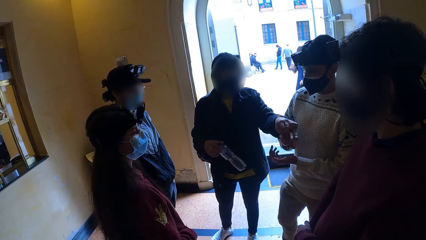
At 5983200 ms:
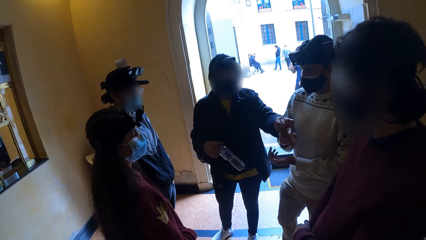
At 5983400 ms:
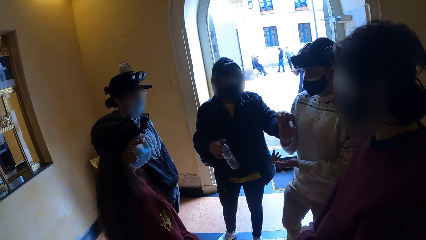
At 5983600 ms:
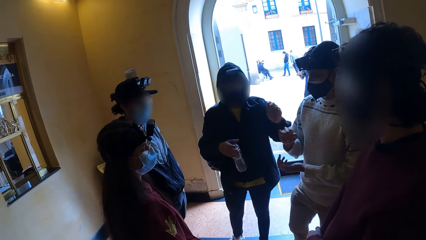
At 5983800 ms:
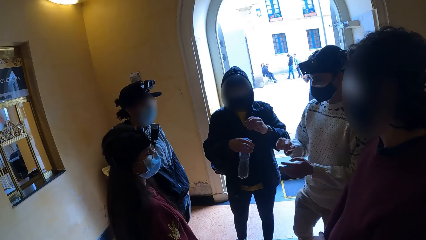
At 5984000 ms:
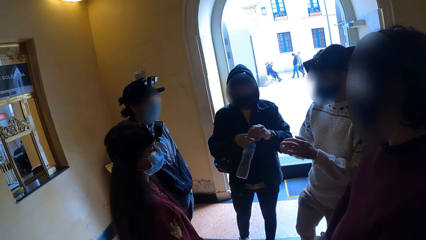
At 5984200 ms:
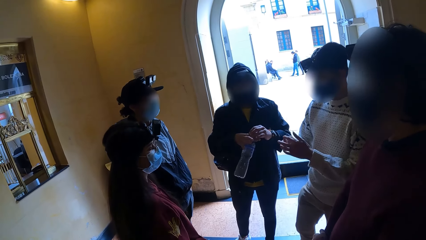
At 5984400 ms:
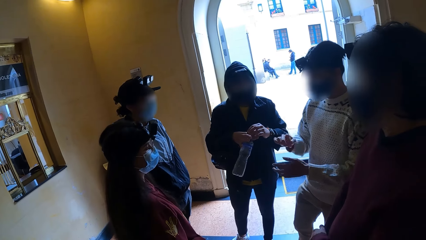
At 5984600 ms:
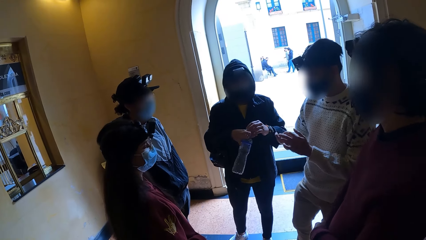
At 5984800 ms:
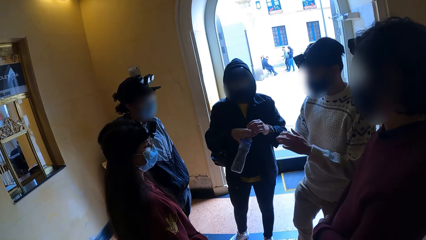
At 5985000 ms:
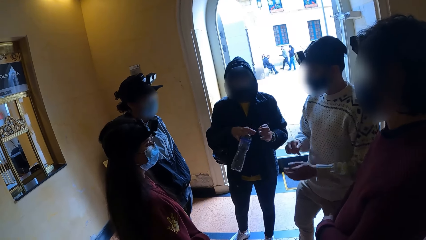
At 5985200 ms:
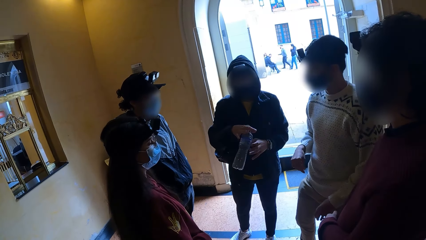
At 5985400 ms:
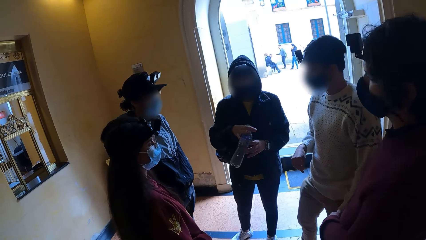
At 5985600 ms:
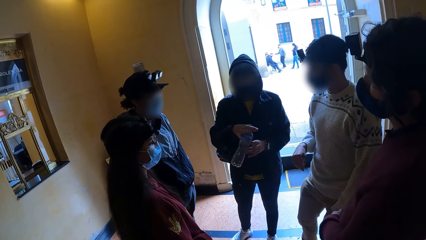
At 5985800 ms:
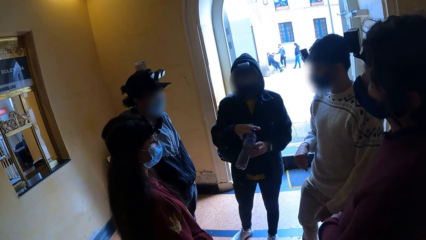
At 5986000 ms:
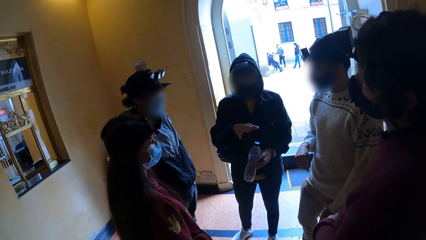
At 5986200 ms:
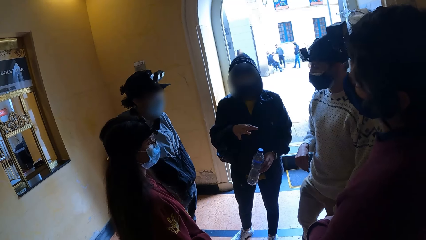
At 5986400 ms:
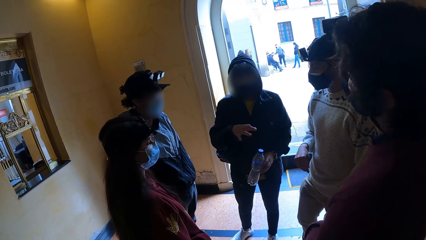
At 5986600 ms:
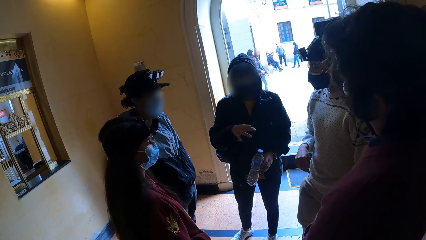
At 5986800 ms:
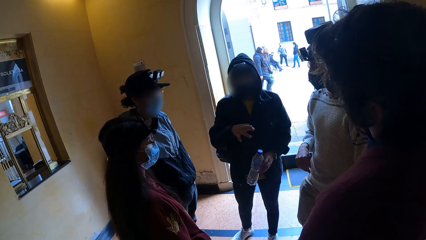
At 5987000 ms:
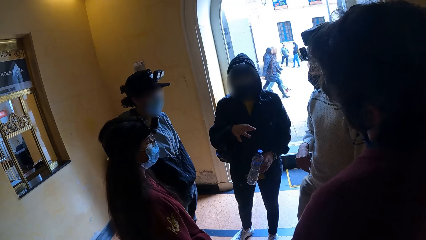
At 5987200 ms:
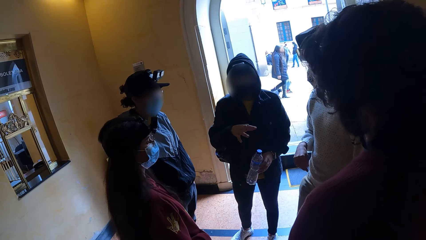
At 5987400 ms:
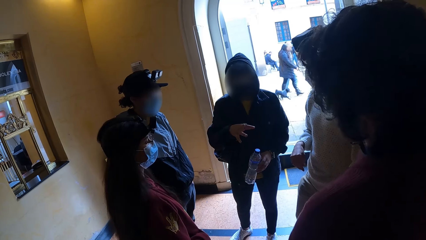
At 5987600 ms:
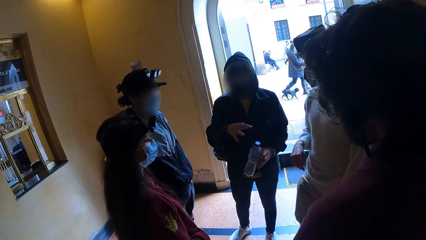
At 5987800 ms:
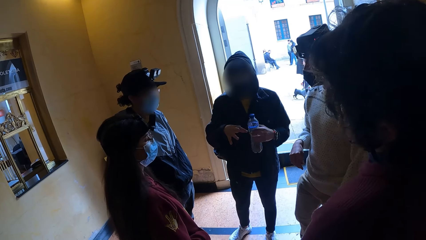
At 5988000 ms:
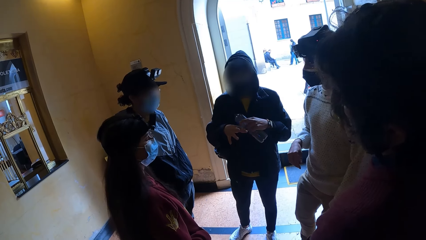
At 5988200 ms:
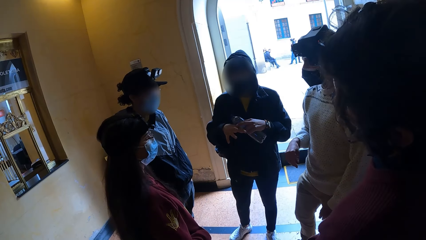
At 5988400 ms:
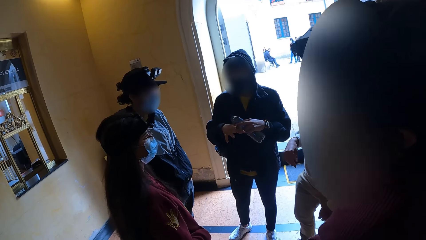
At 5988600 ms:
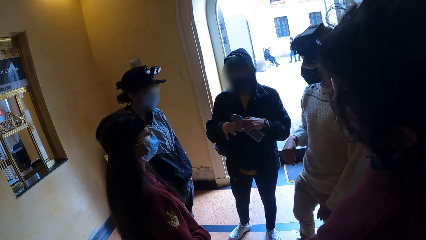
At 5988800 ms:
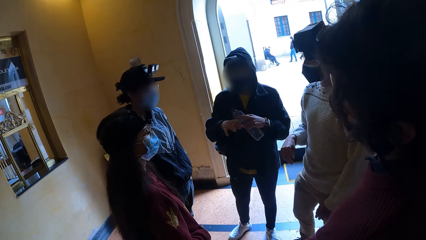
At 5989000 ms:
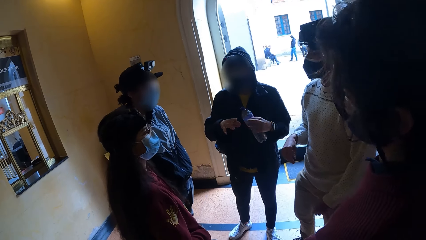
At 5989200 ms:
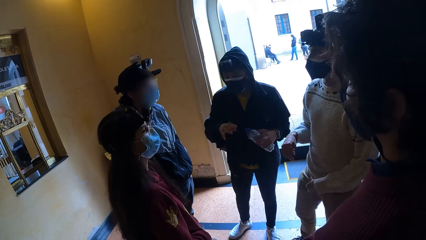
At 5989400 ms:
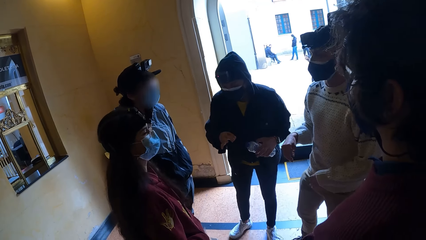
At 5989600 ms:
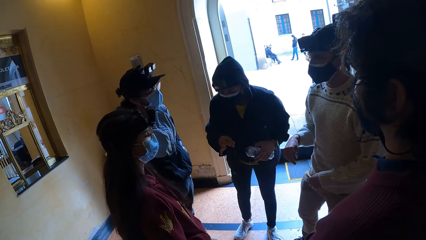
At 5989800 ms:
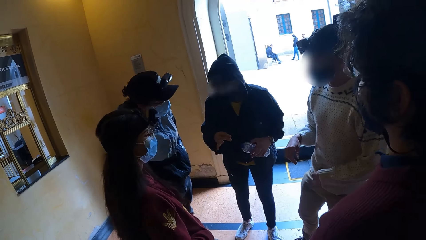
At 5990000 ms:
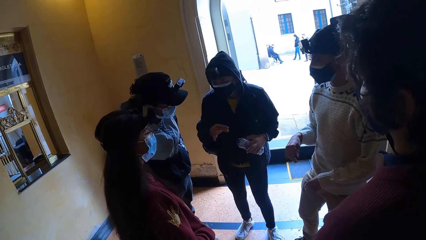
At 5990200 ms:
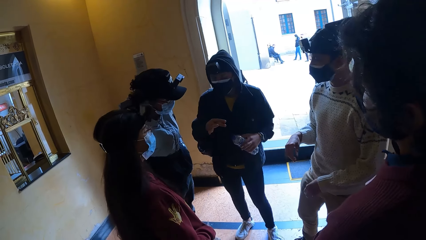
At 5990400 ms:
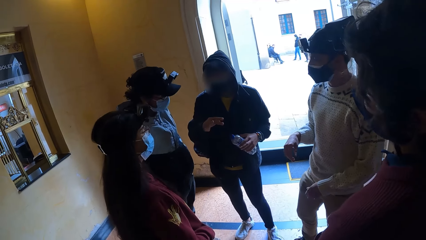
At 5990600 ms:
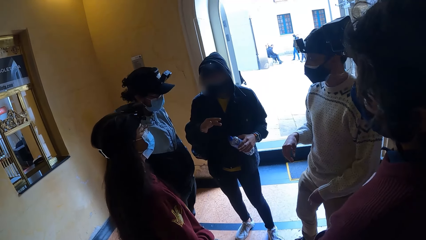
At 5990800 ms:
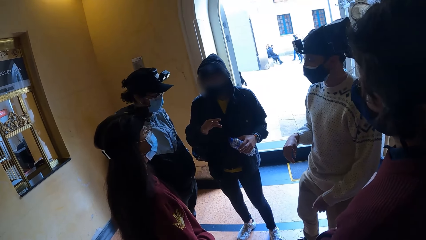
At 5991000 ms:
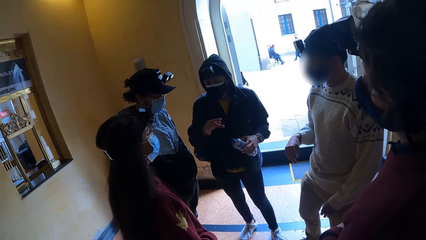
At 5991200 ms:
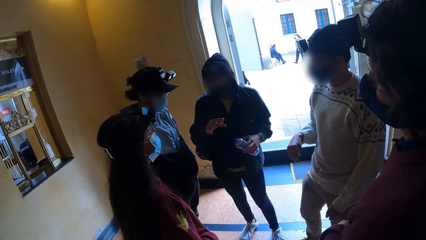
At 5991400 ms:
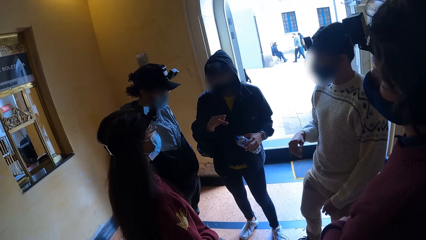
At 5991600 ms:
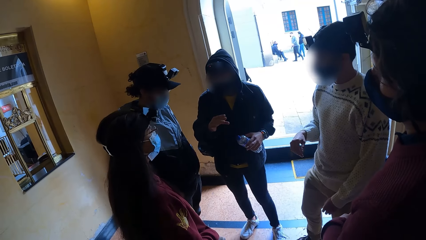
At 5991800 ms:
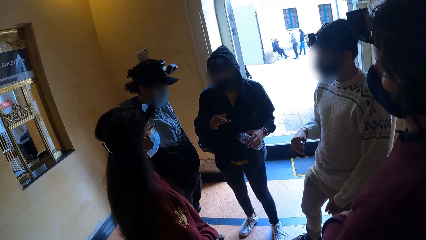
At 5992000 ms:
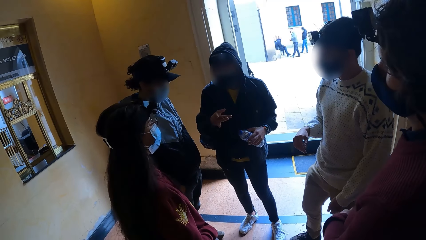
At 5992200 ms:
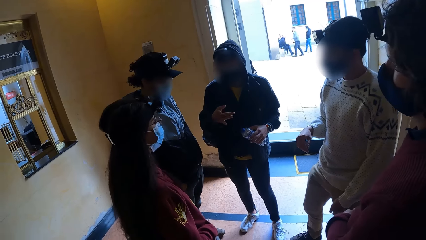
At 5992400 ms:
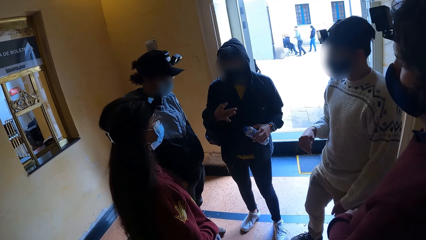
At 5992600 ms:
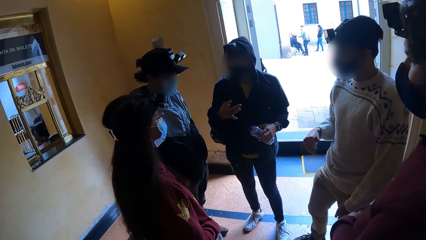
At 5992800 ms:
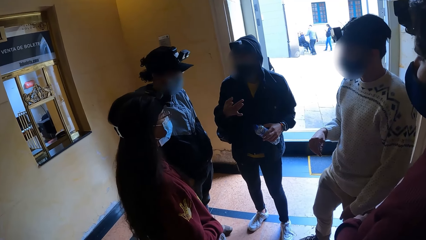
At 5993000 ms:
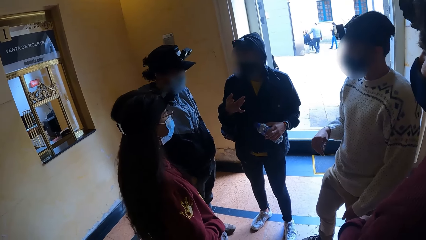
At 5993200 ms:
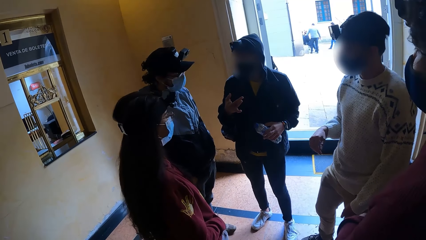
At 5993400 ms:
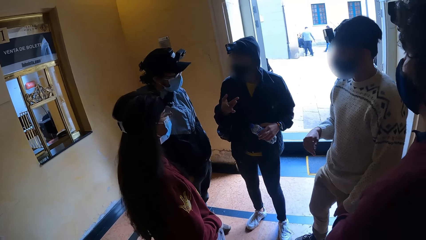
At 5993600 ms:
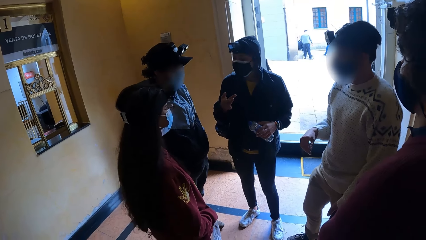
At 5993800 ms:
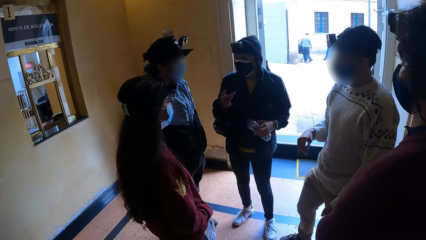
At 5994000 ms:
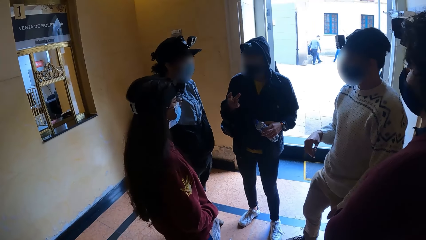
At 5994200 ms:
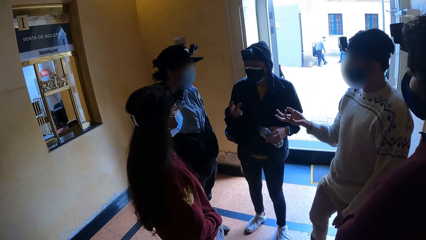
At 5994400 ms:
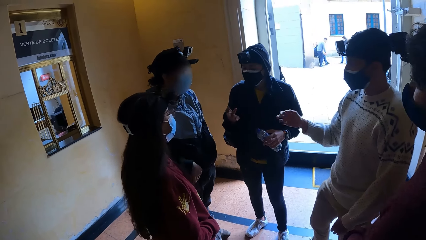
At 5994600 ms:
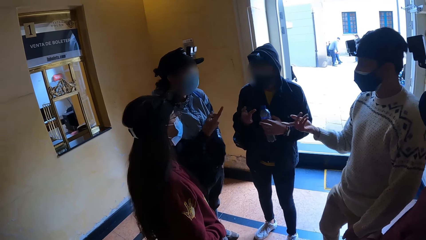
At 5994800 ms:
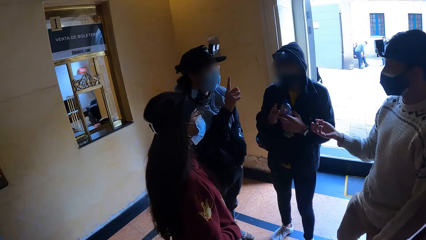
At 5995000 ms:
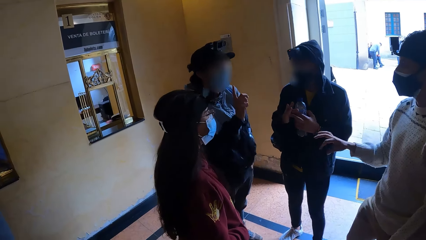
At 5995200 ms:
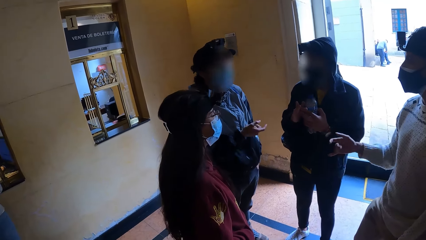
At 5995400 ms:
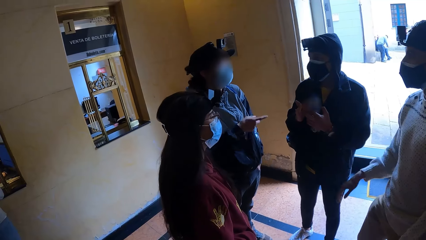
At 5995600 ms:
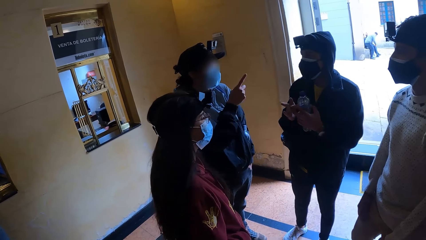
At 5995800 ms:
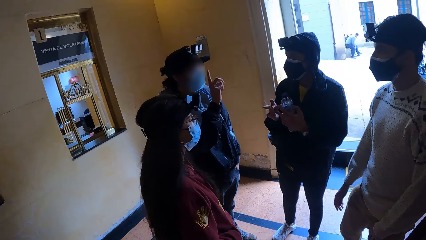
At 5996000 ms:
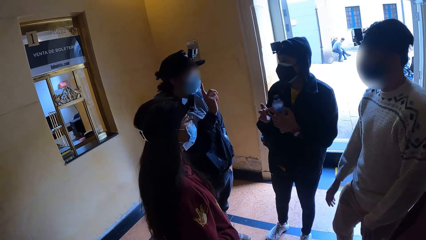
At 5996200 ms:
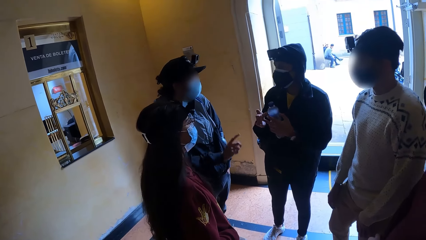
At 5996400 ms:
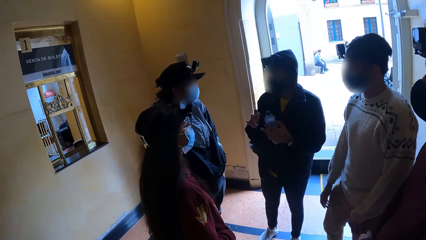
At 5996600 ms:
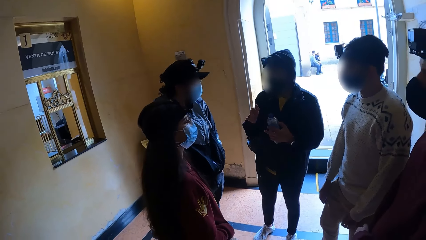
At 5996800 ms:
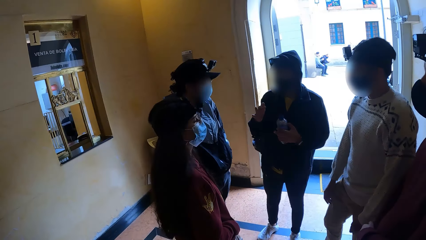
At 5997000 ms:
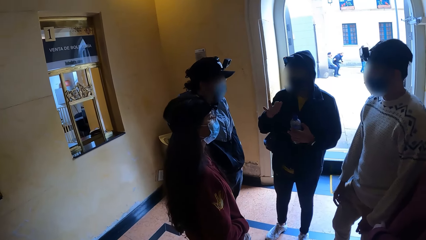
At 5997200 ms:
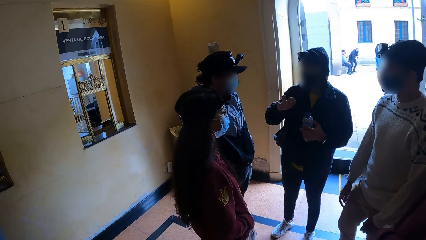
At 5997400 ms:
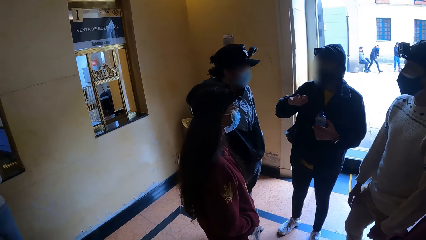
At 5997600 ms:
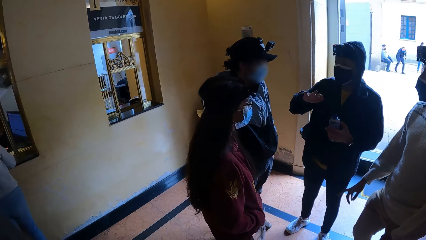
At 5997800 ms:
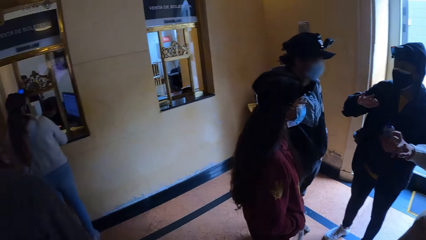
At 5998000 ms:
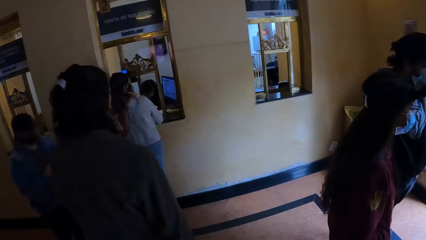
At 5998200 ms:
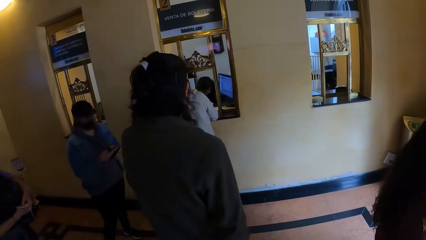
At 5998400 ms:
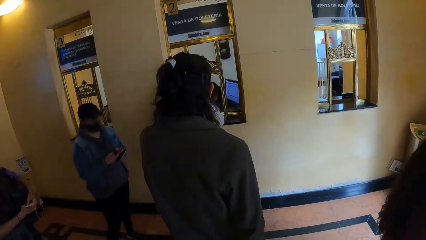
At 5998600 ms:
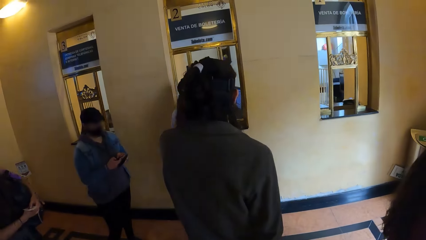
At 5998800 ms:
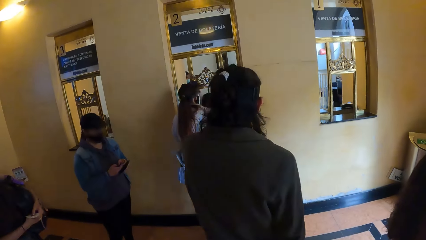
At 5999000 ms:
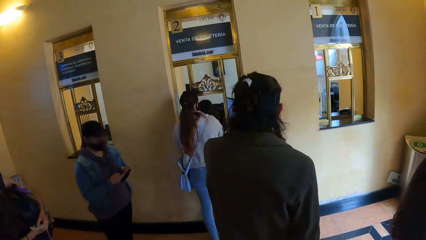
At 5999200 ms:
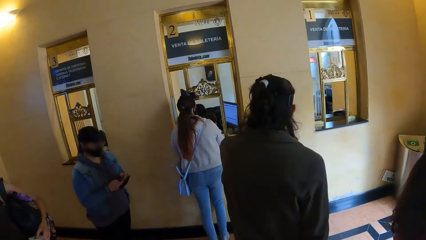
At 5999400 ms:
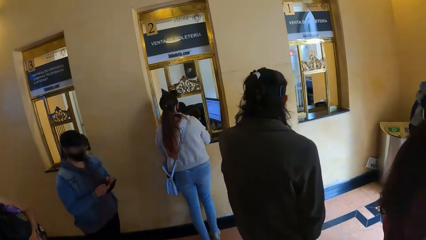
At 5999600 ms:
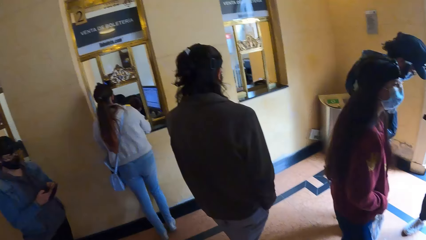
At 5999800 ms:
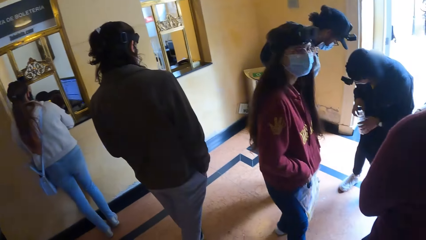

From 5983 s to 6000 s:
A woman interacts with another woman. The camera wearer looks at a man. They look at a woman. Another woman presses a phone with both hands.
